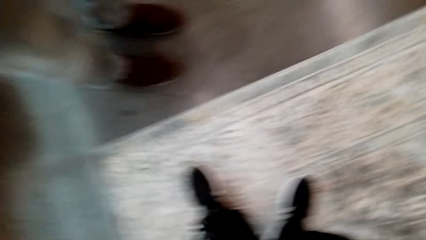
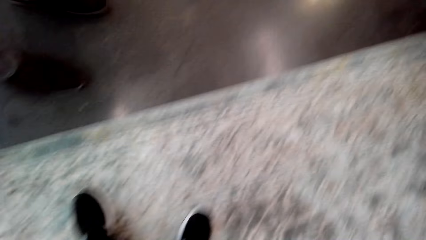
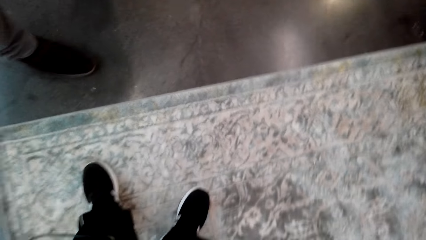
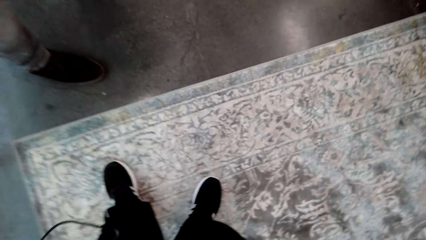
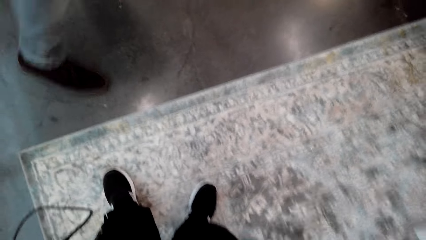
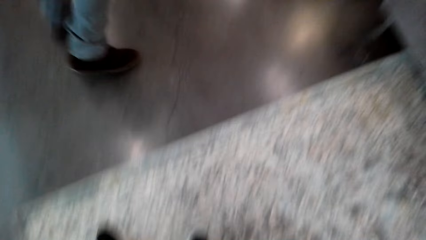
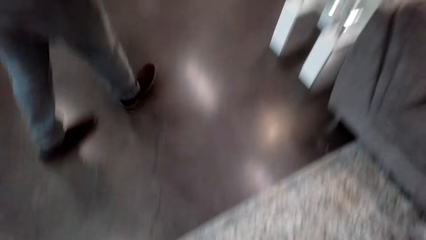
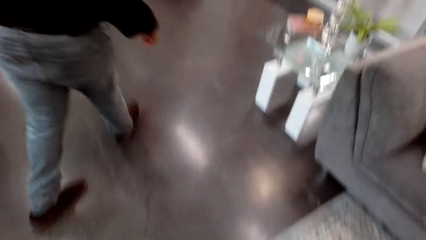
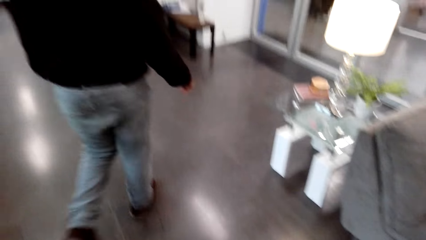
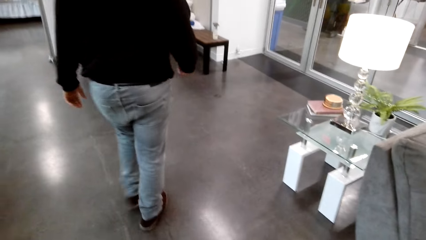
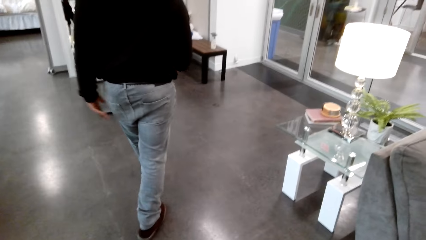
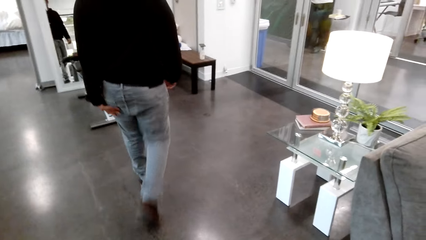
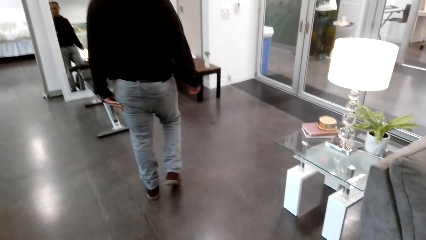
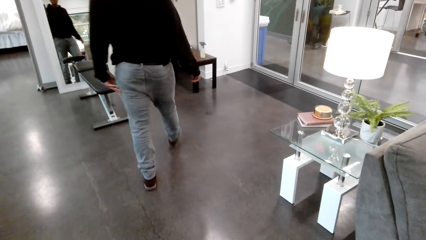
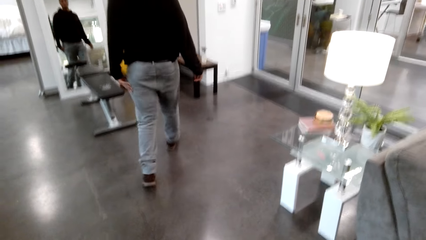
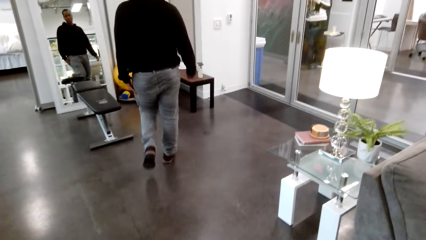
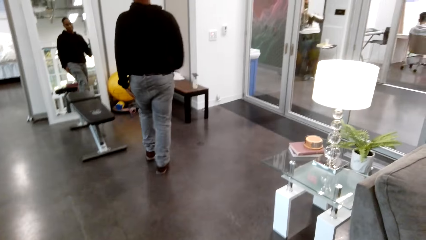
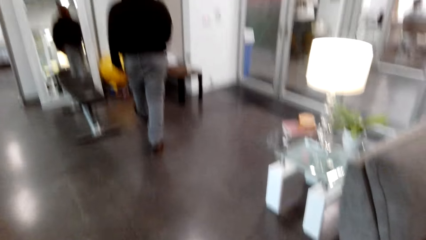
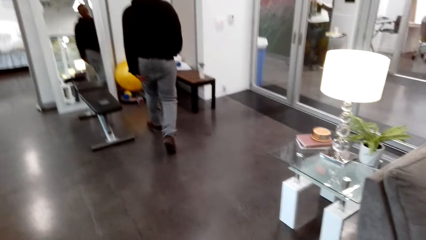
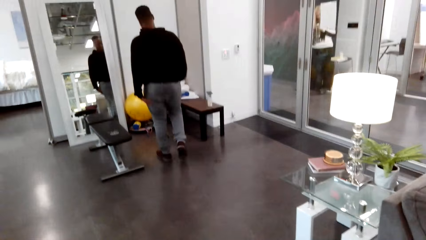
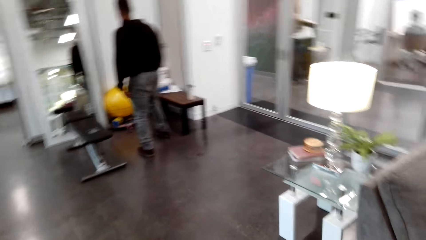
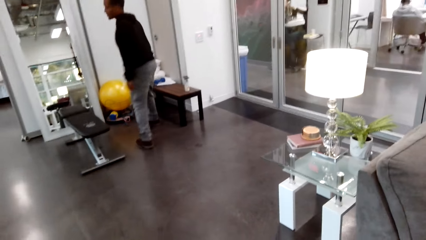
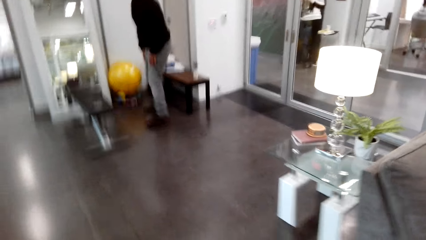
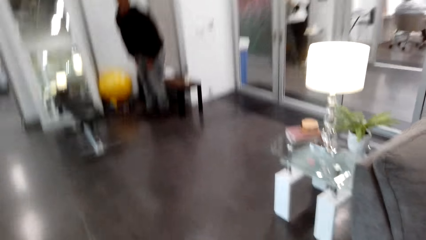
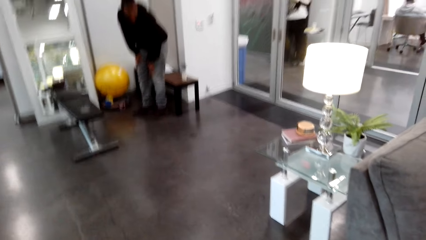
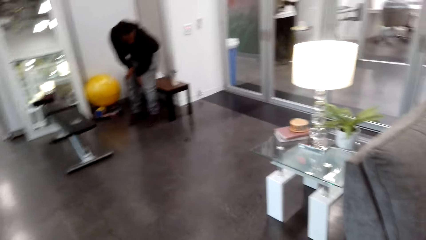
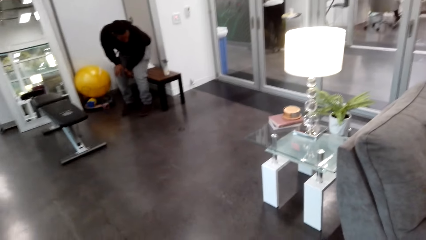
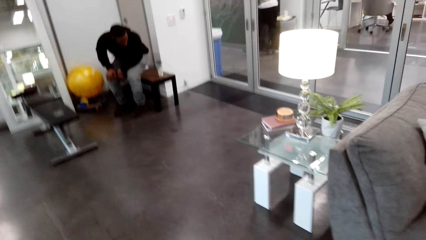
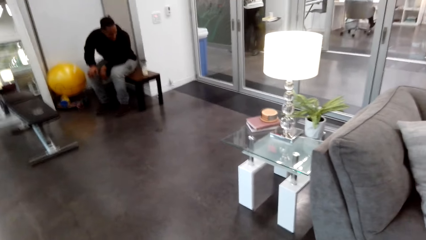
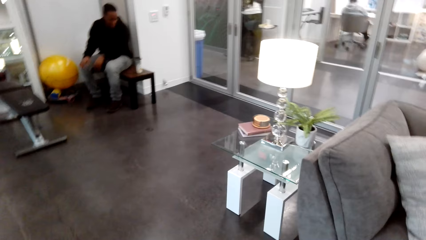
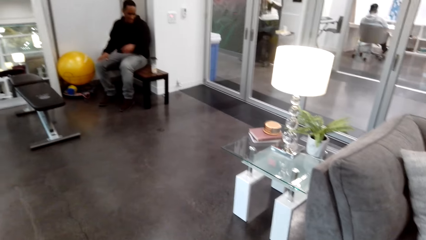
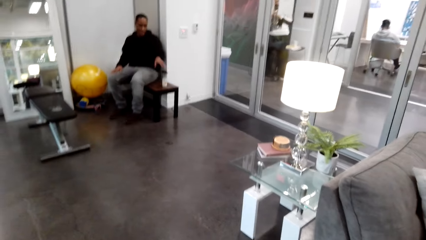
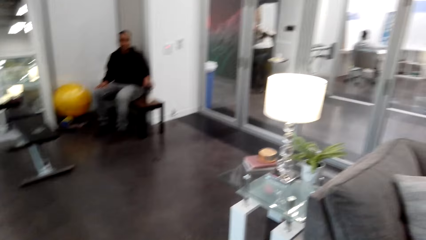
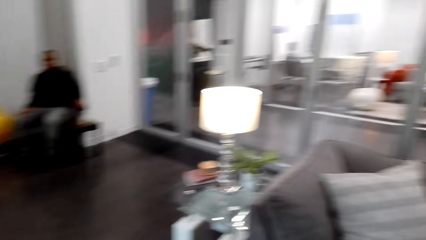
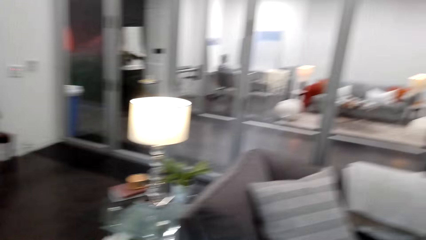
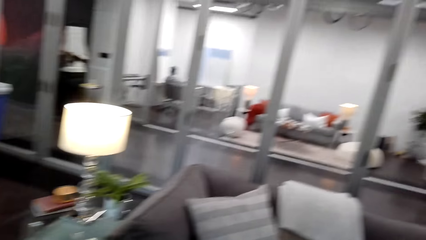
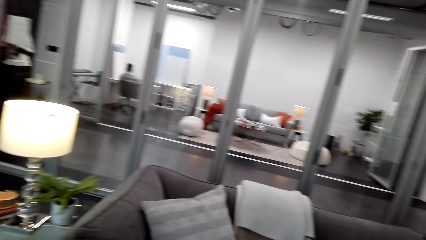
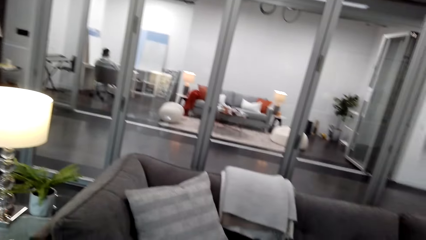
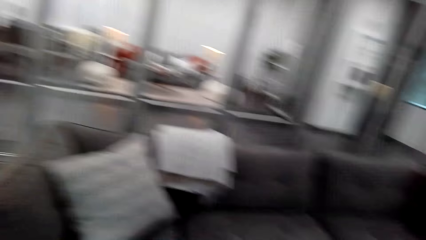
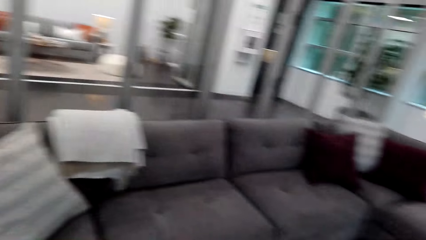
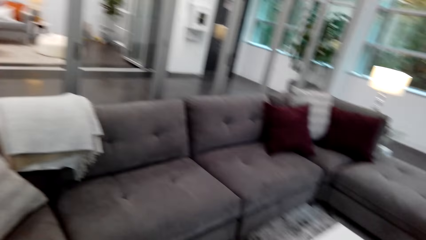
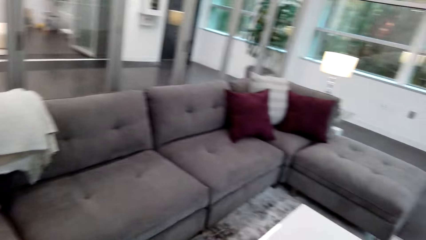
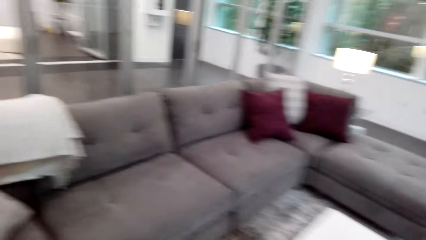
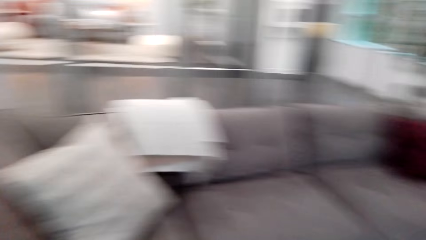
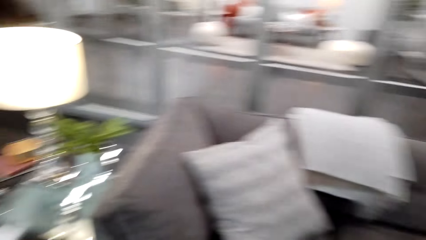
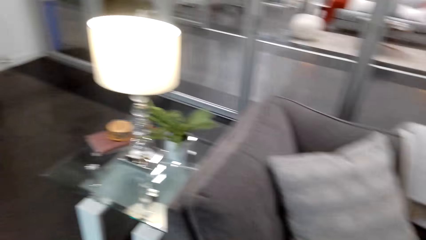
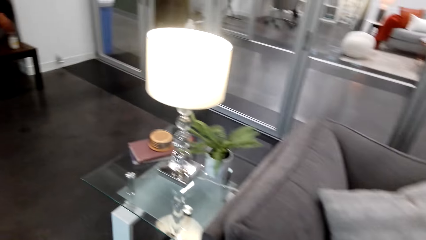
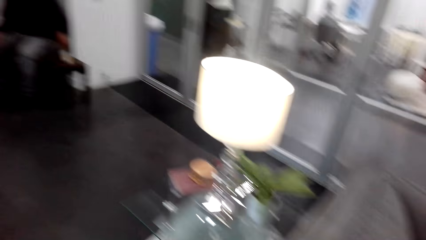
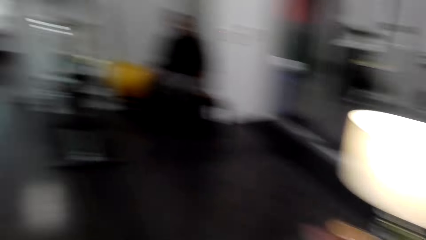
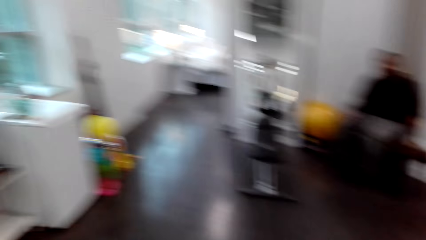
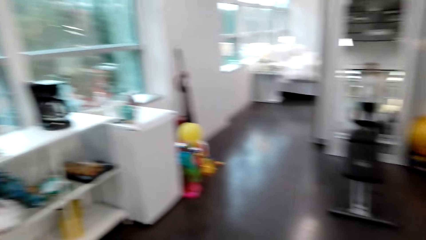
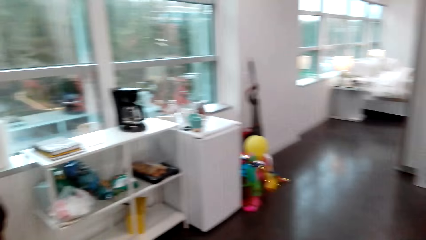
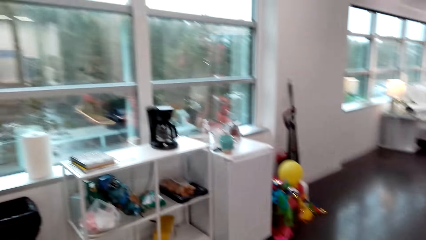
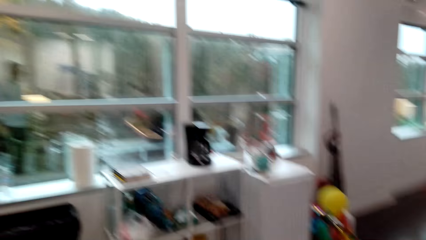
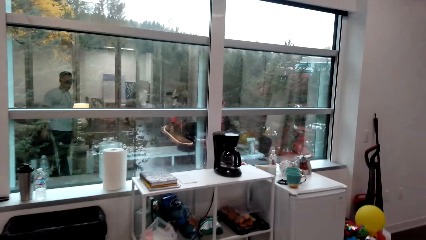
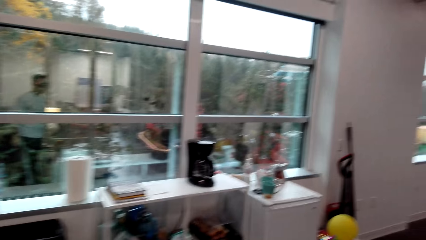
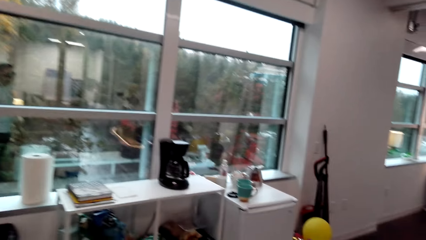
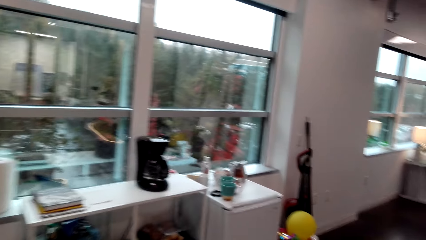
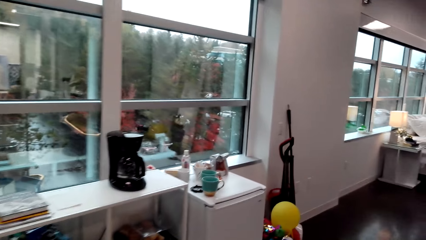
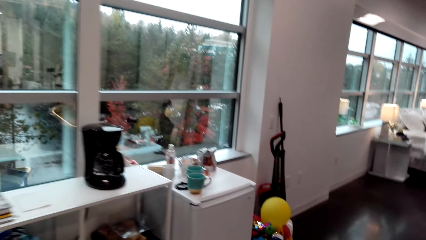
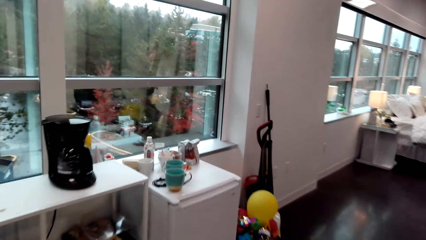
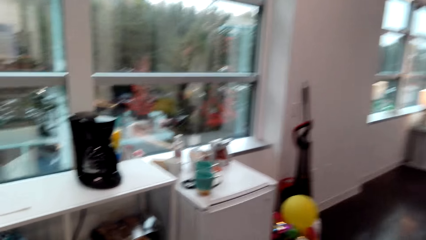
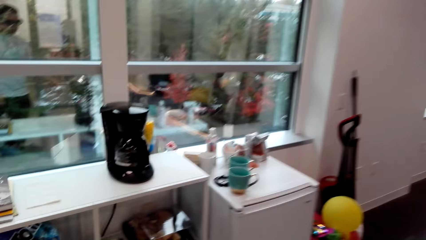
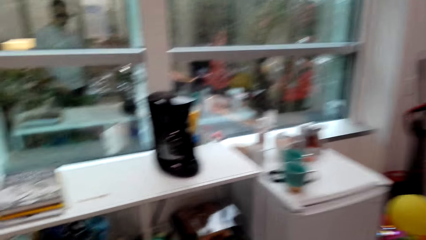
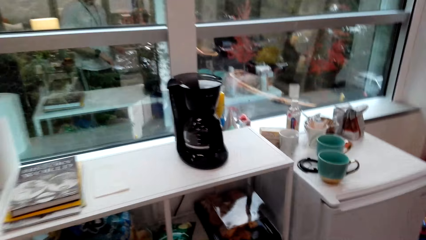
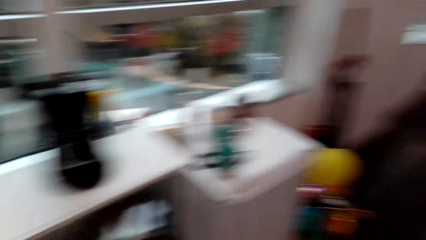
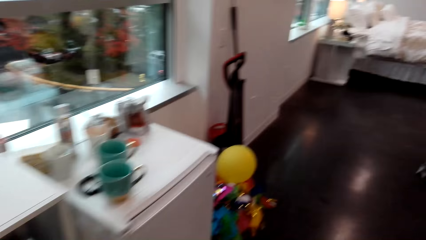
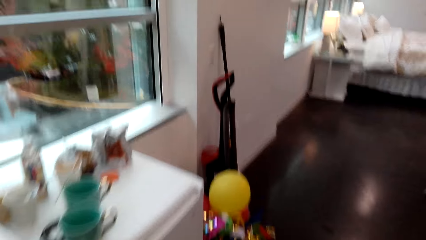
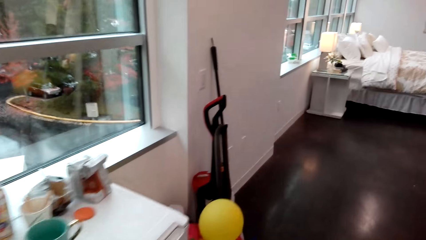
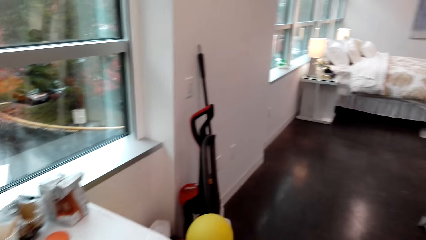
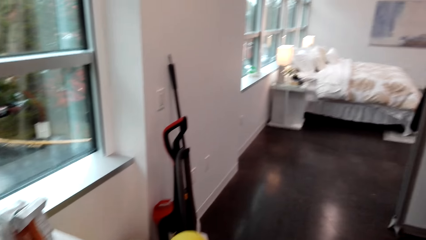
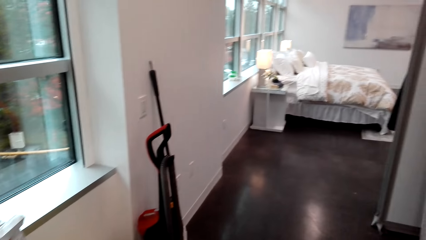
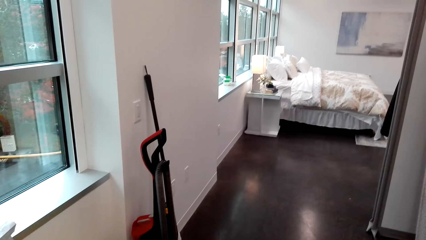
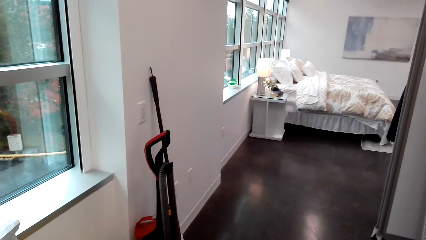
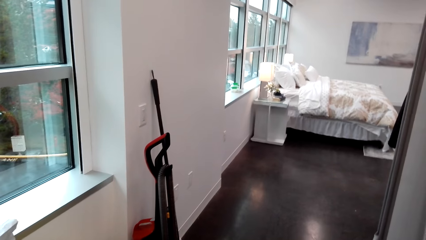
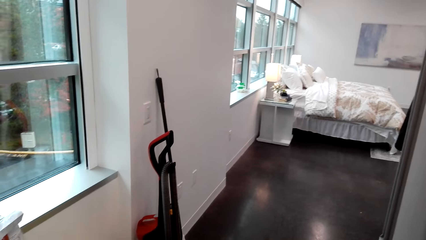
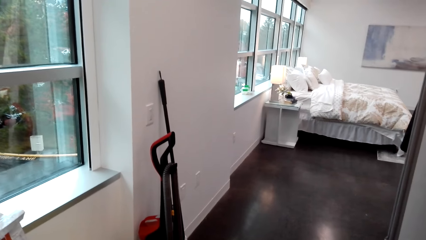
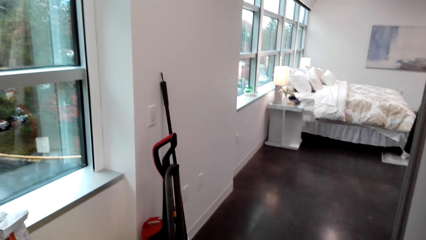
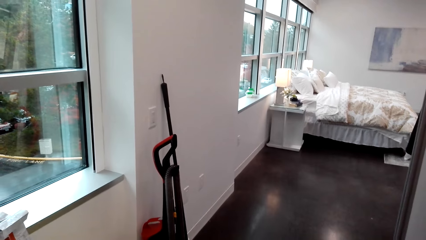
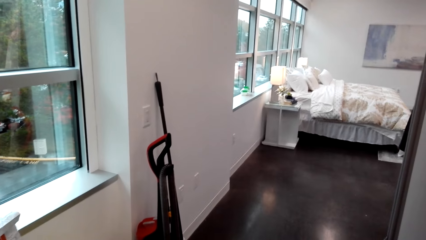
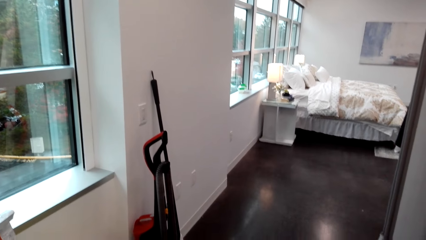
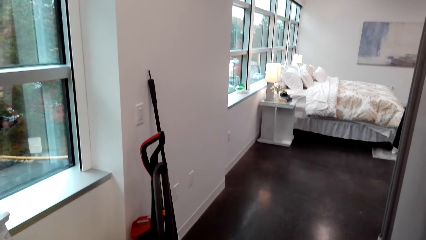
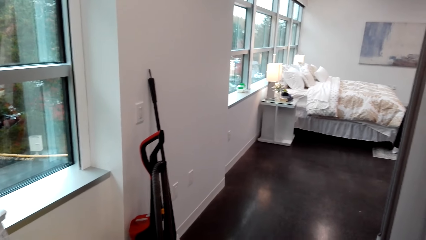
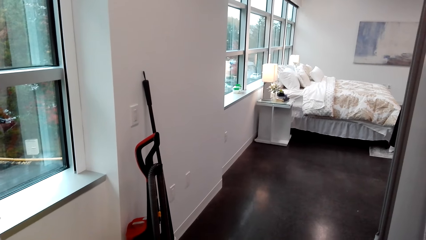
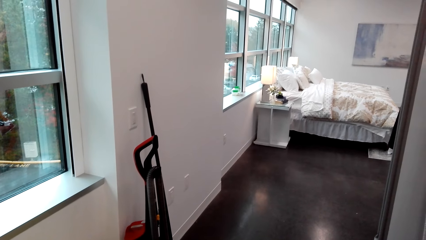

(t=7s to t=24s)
A man walks around the room. The man sits on the bench. The camera wearer walks around the room.
